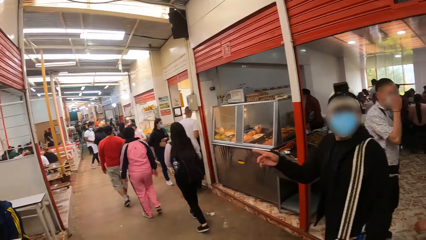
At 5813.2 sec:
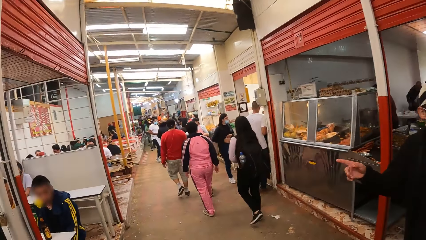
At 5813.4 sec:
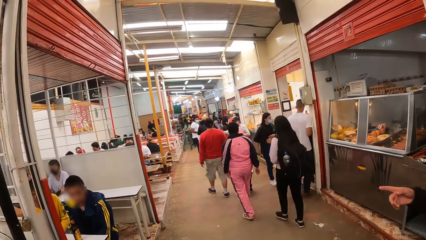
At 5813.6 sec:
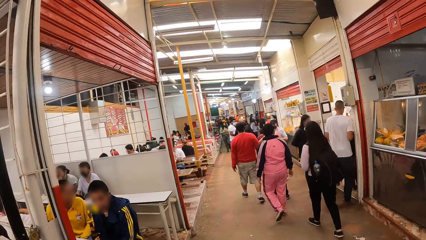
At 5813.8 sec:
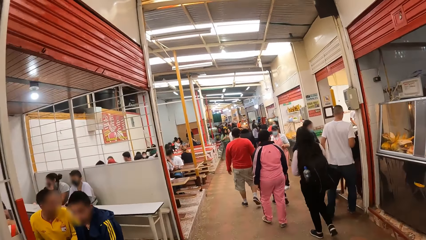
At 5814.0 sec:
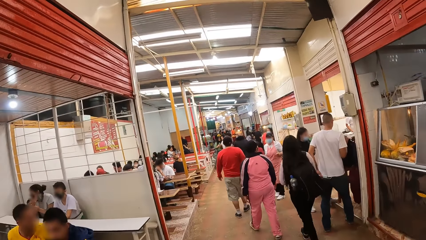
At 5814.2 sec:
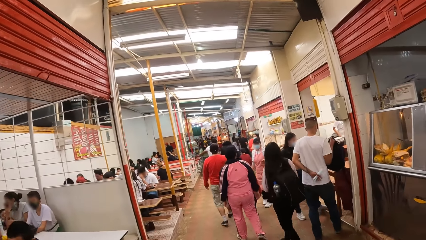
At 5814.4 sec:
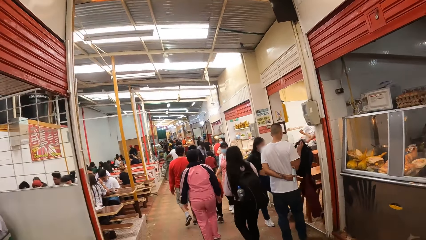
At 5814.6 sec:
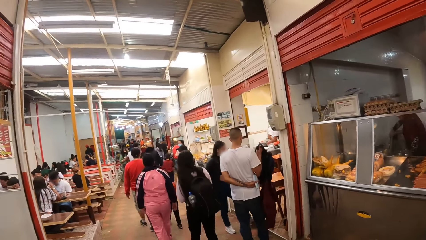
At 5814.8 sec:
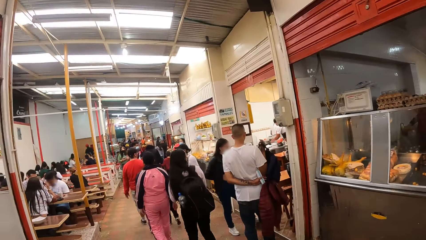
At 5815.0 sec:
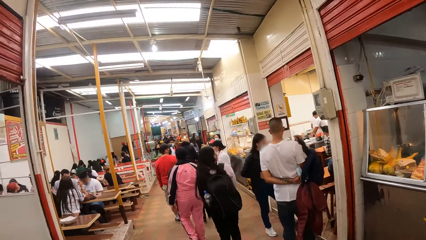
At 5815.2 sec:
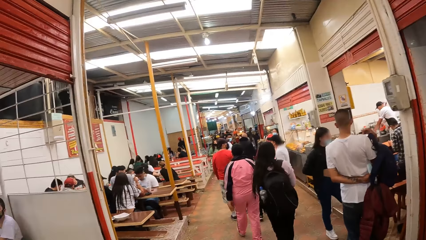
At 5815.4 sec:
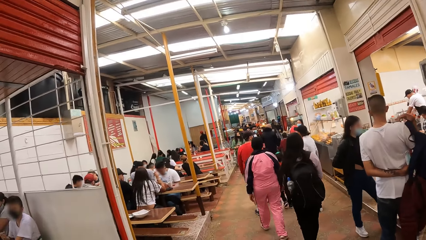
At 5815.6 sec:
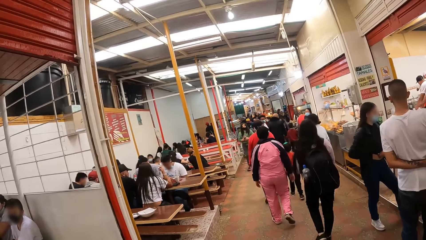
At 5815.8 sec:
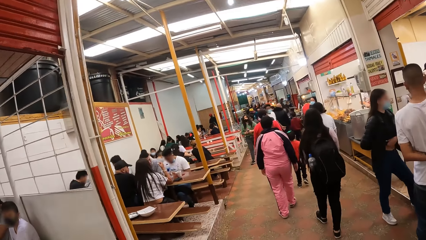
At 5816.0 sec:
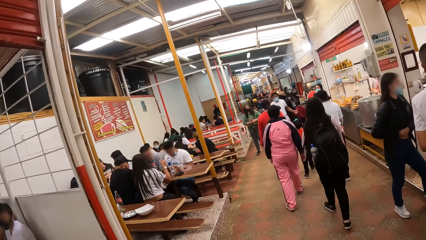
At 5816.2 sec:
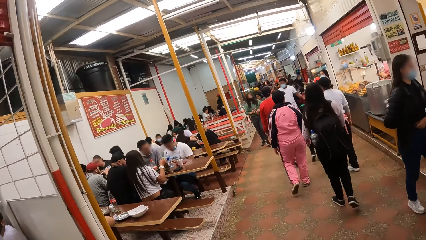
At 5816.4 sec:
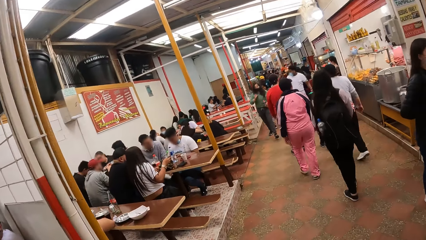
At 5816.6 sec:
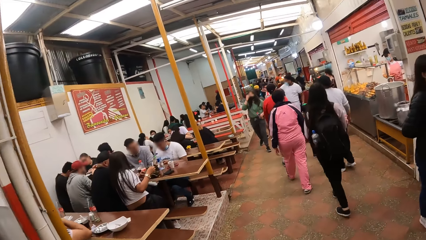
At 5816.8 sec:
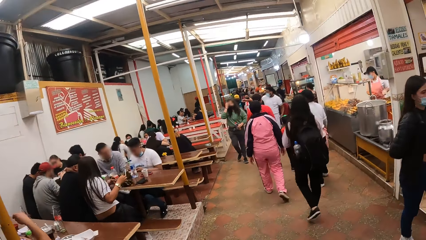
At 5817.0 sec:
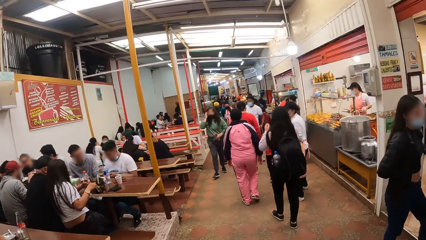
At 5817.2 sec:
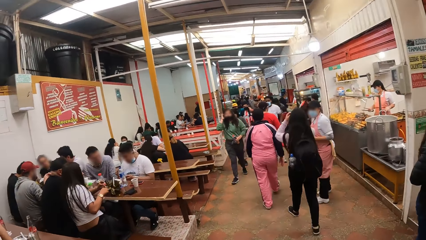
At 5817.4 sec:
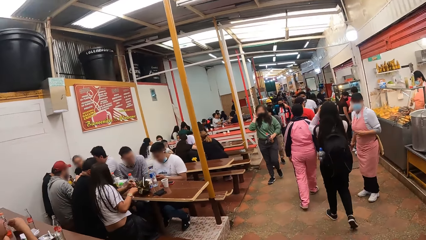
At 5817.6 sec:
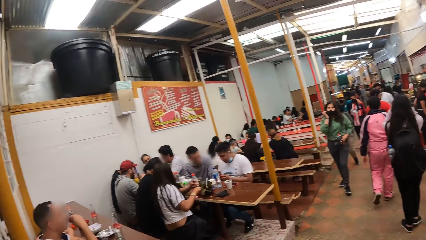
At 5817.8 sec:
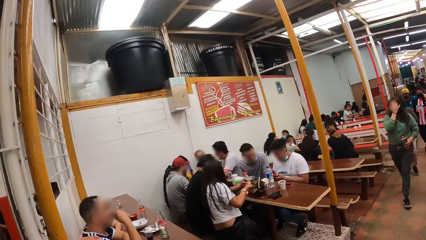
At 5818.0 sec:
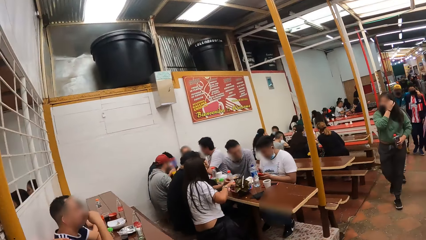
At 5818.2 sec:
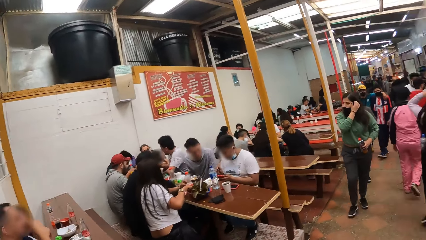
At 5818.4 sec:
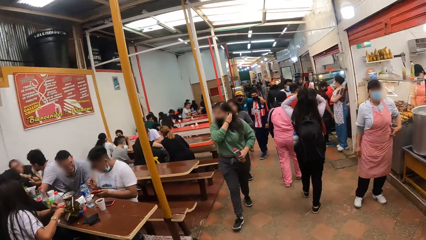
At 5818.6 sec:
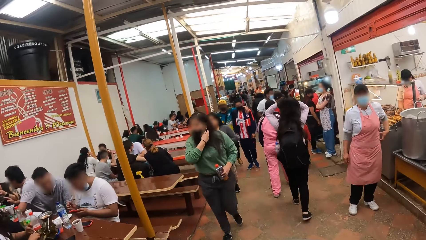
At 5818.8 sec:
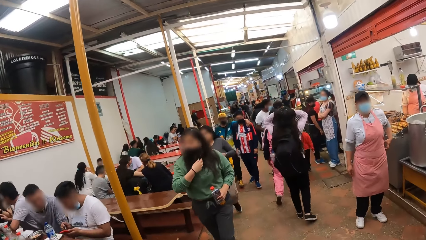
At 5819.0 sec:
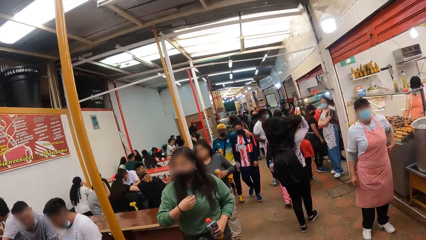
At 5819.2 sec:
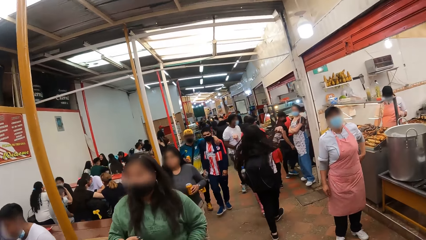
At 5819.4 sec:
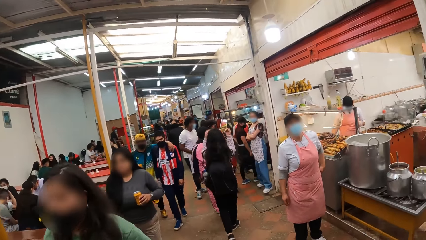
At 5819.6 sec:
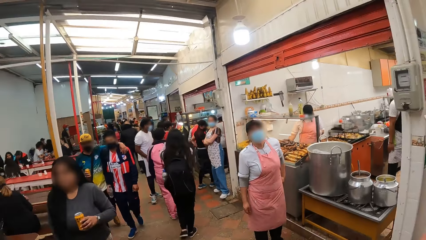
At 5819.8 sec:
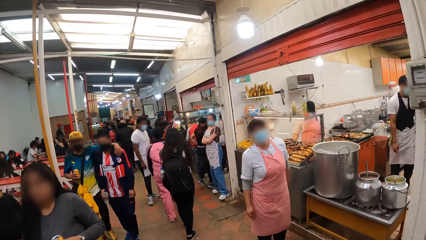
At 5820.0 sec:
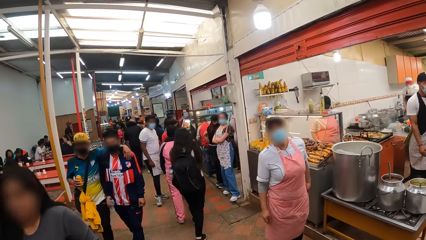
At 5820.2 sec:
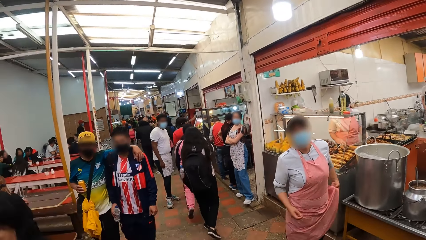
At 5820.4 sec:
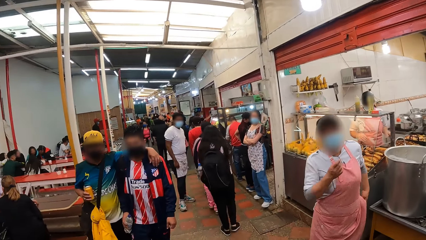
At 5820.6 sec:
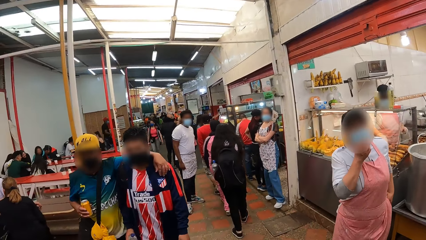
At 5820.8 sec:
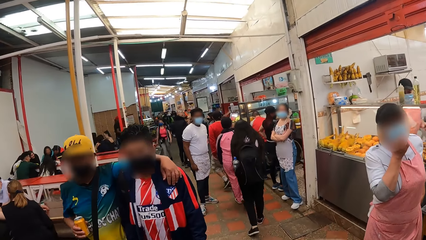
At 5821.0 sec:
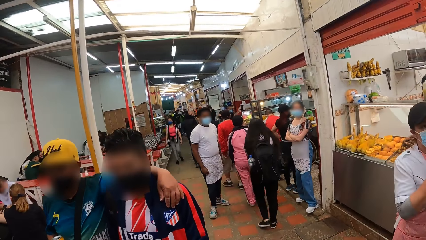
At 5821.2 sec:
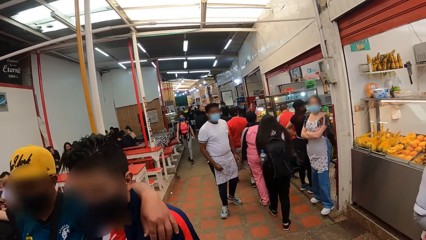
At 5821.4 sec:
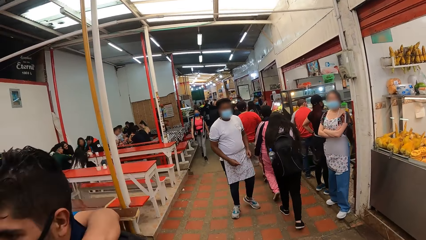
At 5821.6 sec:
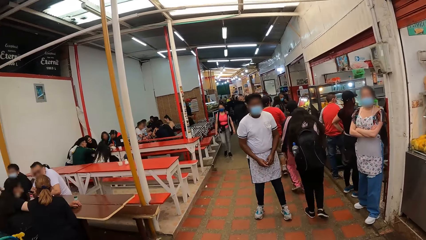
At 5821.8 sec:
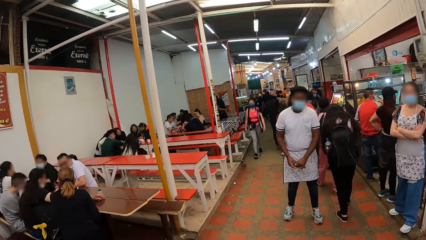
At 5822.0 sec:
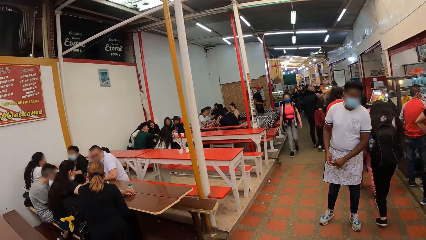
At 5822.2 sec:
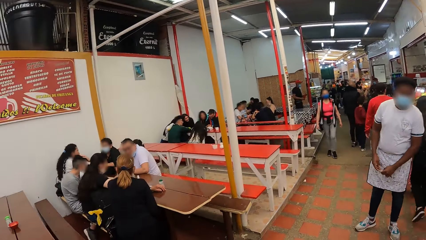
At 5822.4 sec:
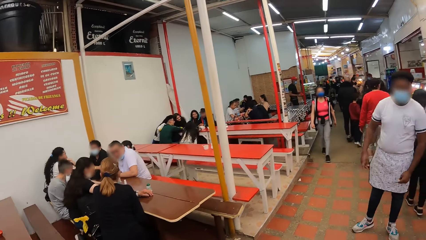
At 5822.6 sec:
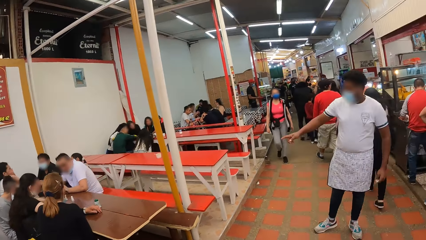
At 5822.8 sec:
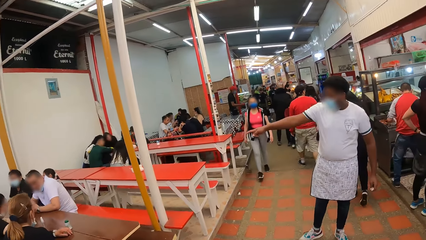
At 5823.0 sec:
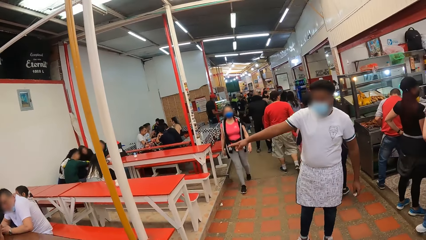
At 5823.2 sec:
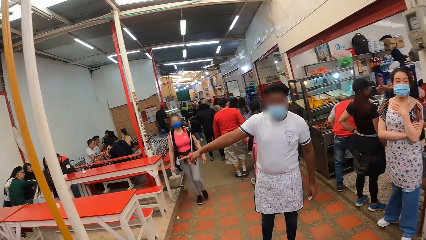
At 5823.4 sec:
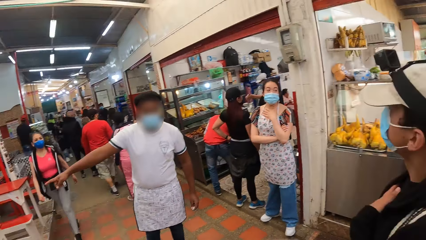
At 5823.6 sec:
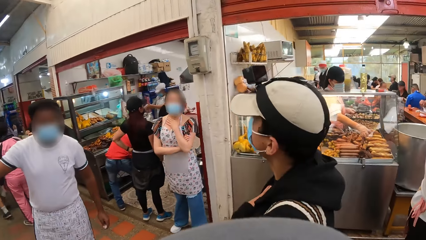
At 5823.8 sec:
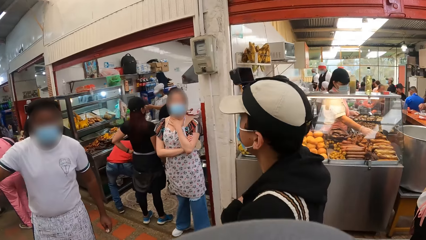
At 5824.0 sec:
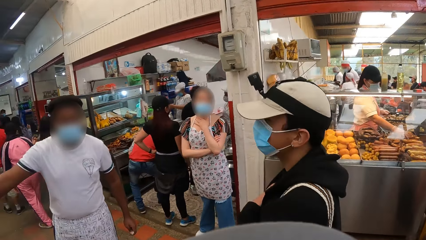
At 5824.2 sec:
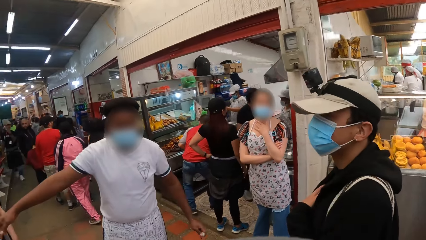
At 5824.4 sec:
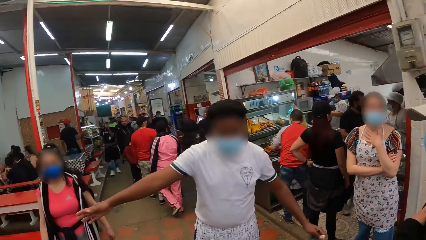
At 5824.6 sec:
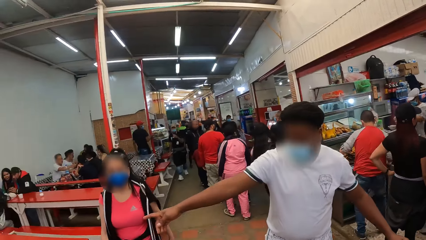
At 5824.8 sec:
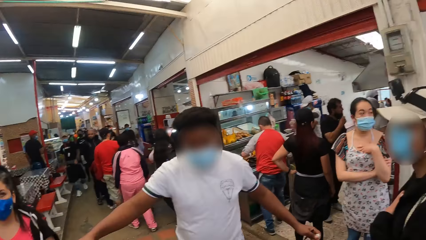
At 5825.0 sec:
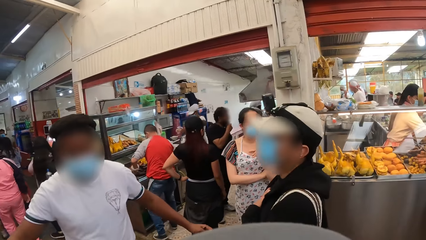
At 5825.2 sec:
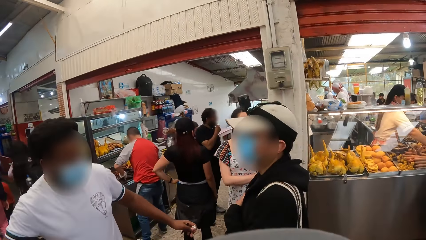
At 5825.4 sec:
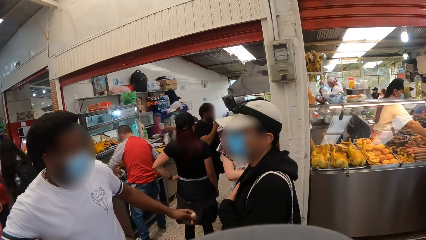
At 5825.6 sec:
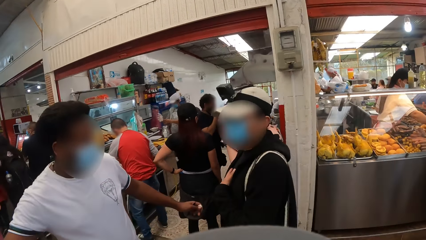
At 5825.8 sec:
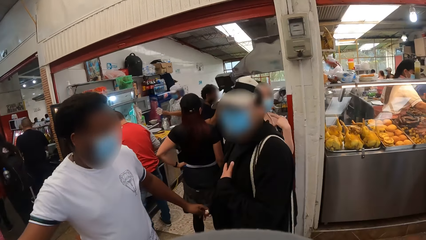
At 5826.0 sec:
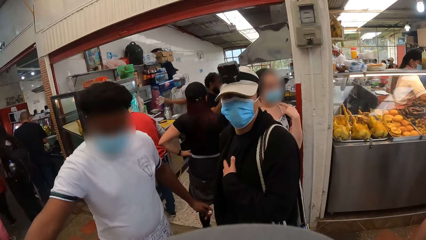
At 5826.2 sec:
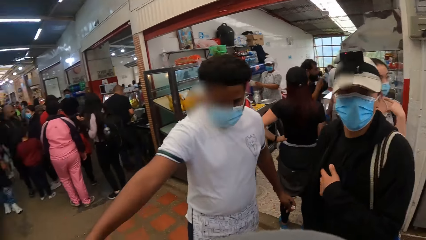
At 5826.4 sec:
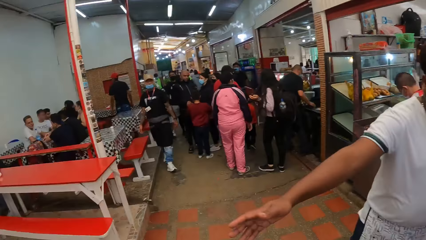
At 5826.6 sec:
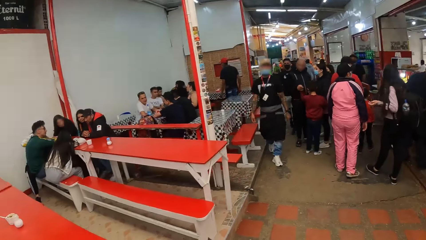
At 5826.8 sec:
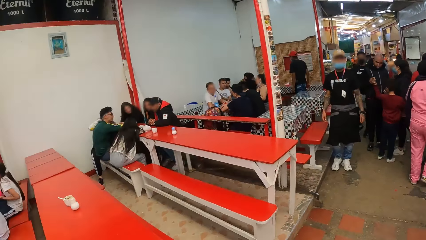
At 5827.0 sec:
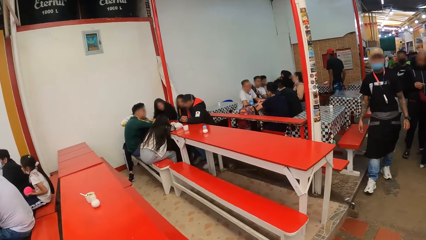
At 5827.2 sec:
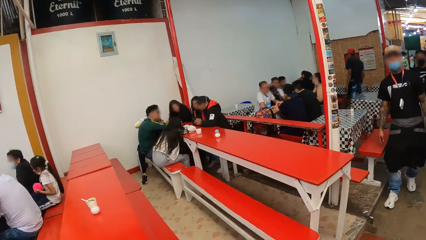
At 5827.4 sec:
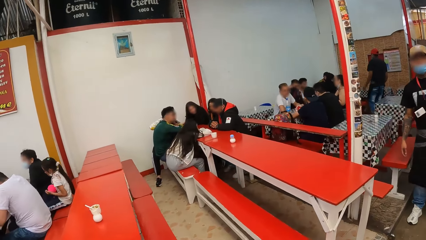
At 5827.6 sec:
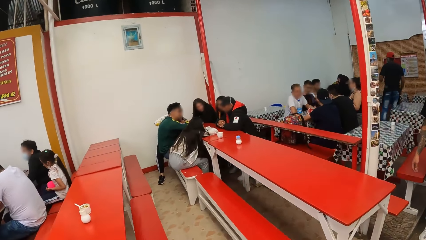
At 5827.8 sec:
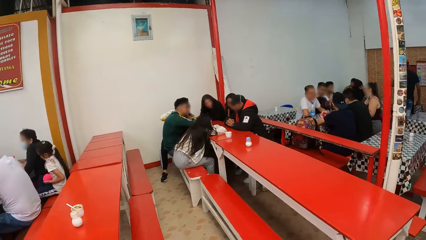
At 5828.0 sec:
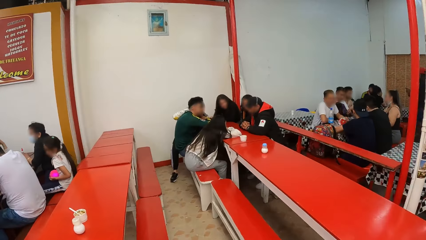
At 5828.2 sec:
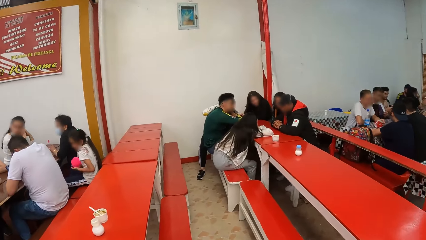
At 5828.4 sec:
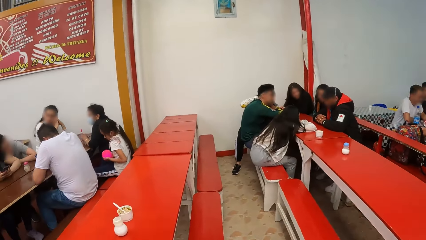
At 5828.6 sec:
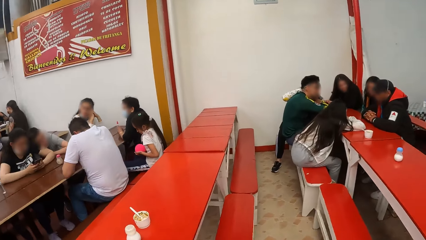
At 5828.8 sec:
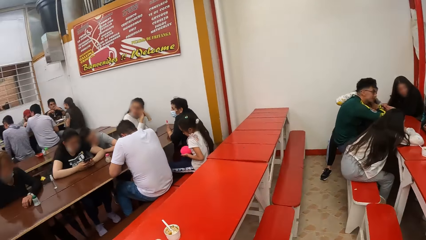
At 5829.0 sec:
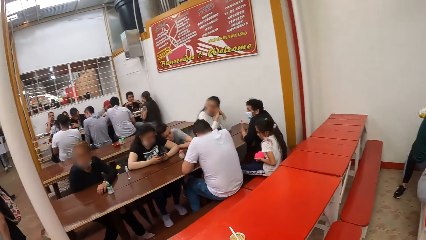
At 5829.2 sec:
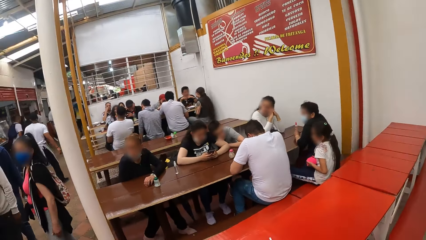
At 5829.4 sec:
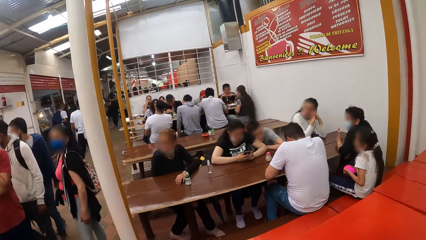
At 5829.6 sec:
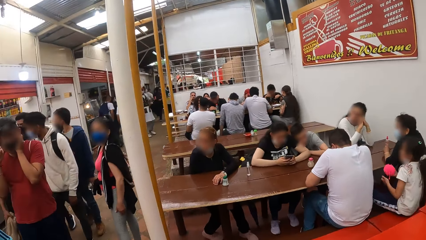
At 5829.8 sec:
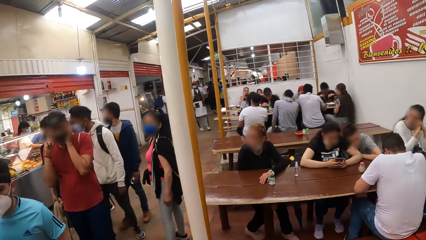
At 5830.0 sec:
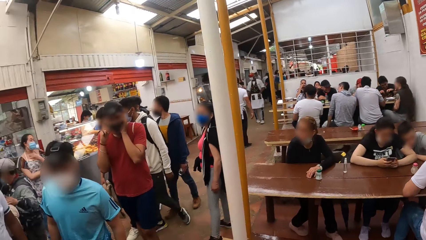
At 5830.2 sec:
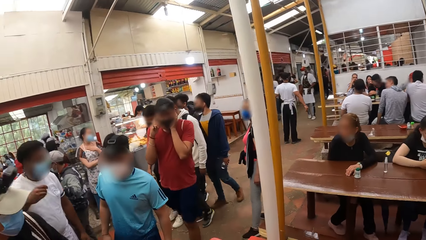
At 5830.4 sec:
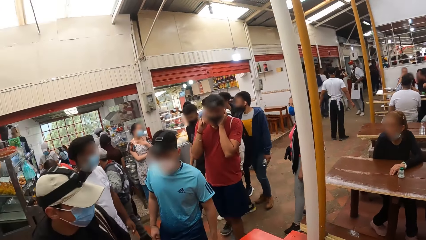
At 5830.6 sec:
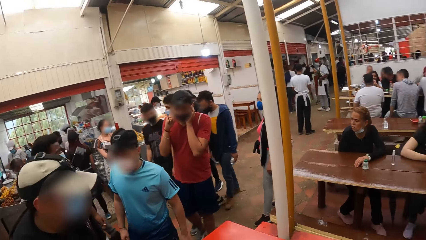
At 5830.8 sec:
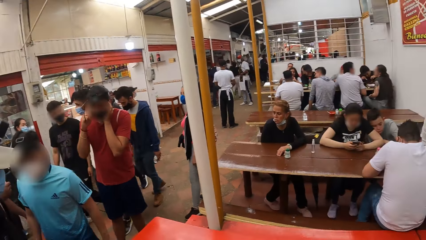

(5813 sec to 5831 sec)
The man points in the opposite direction to a table with his right hand. The camera wearer turns around. They walk on the market. Another man points aside to a table with a bench with his right hand. The camera wearer looks around. They walk towards the bench.
